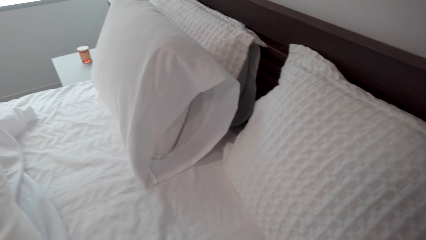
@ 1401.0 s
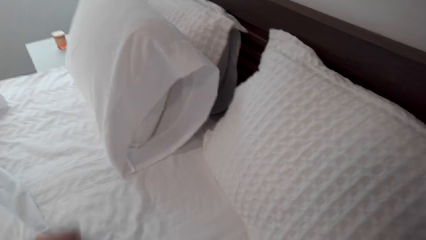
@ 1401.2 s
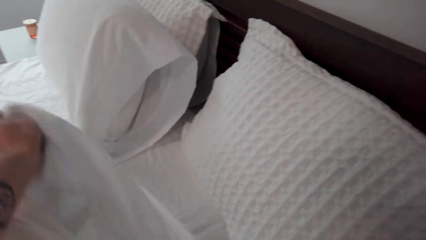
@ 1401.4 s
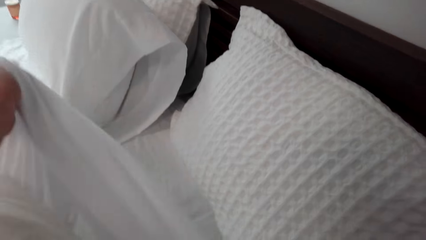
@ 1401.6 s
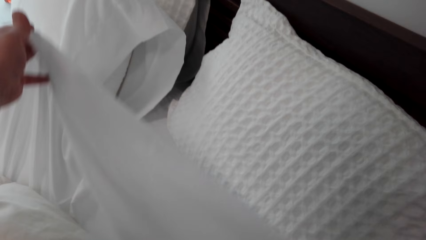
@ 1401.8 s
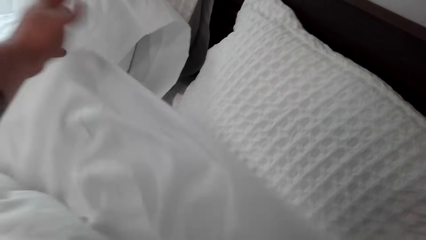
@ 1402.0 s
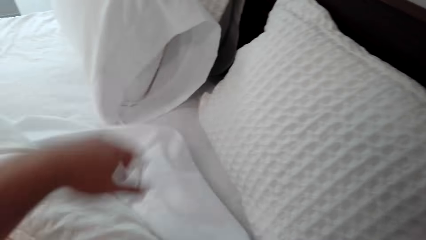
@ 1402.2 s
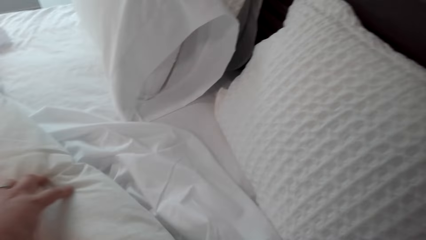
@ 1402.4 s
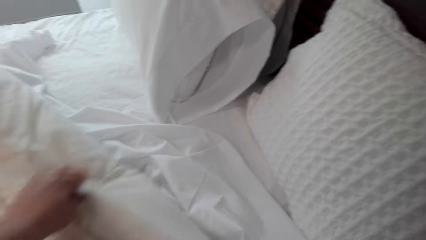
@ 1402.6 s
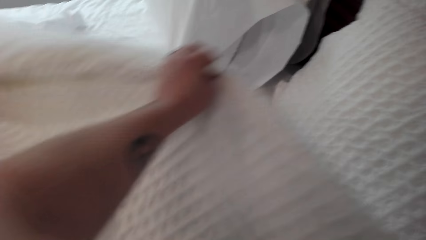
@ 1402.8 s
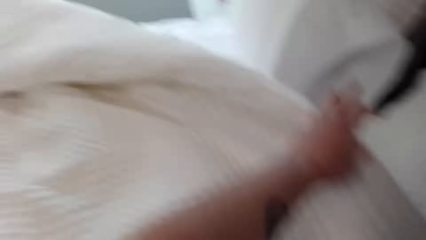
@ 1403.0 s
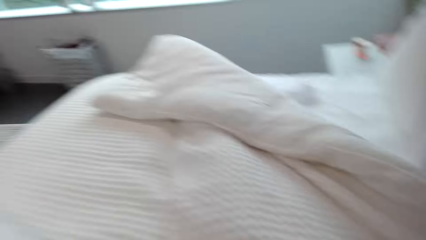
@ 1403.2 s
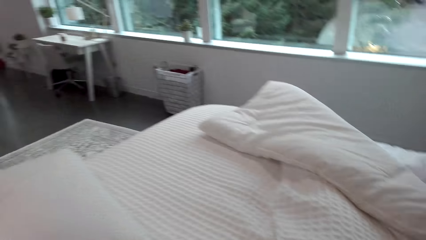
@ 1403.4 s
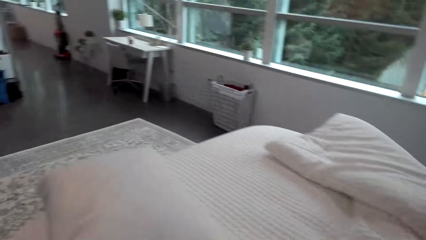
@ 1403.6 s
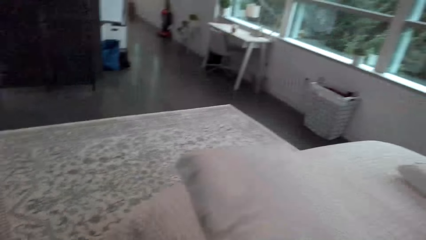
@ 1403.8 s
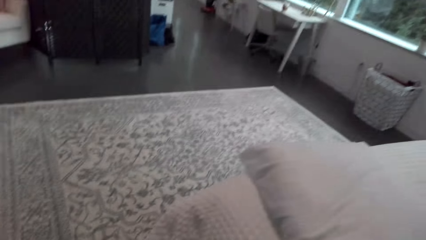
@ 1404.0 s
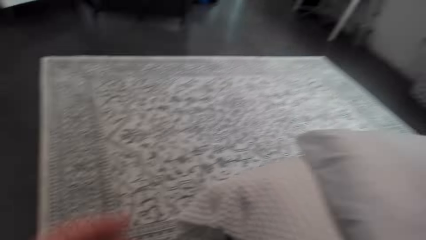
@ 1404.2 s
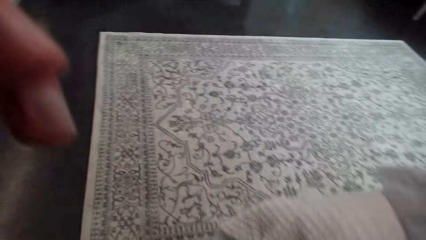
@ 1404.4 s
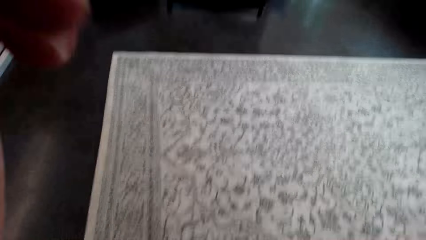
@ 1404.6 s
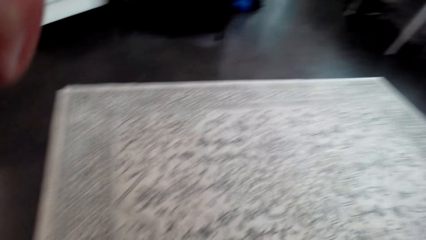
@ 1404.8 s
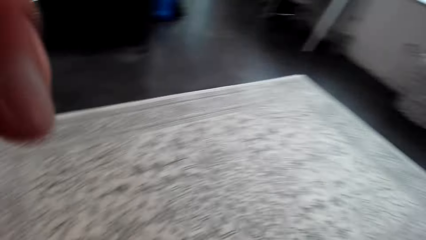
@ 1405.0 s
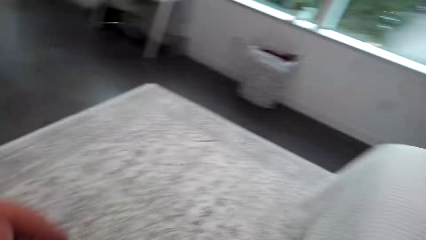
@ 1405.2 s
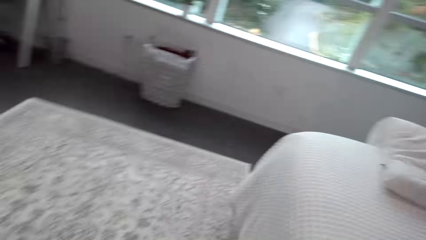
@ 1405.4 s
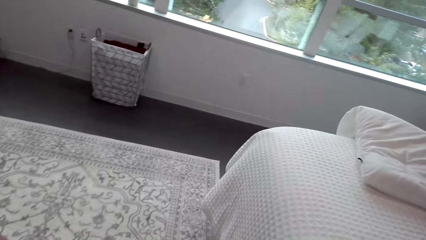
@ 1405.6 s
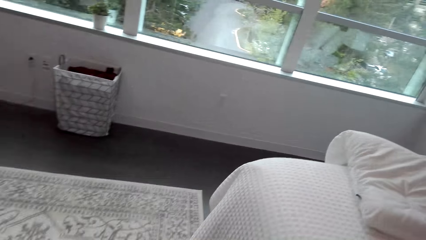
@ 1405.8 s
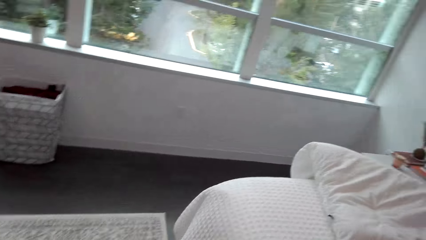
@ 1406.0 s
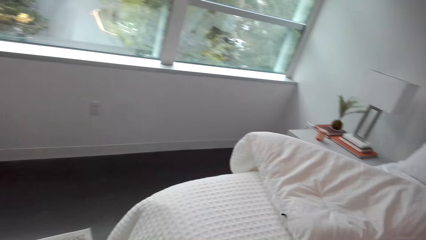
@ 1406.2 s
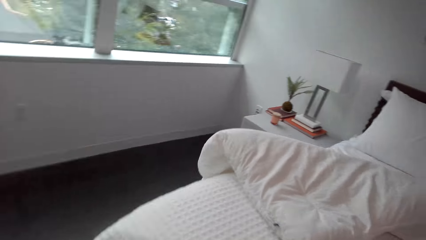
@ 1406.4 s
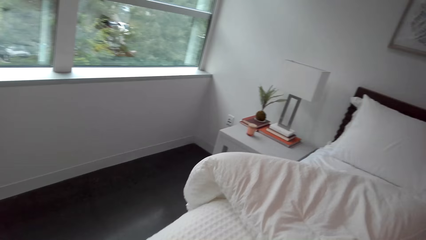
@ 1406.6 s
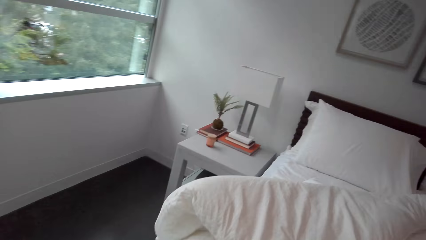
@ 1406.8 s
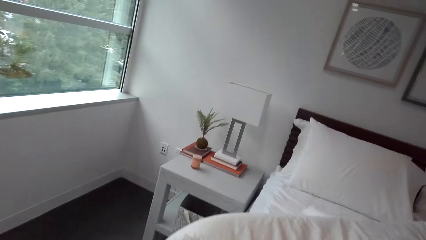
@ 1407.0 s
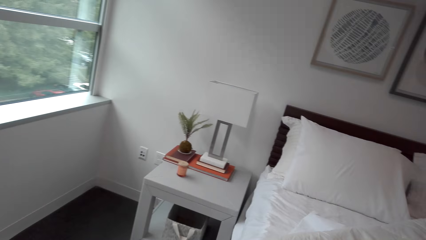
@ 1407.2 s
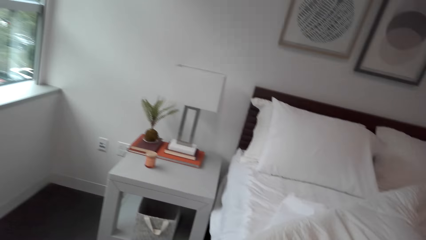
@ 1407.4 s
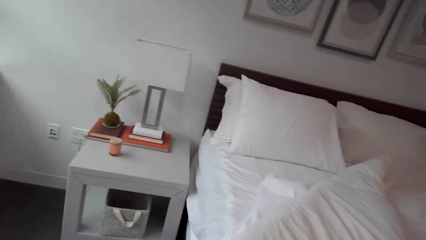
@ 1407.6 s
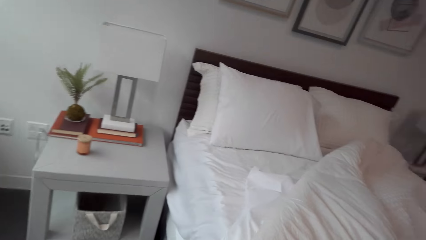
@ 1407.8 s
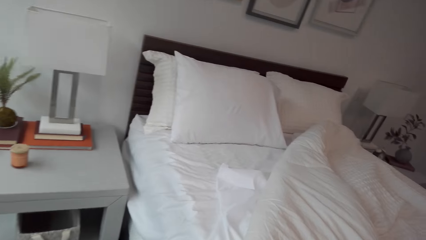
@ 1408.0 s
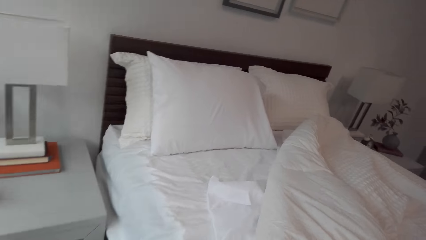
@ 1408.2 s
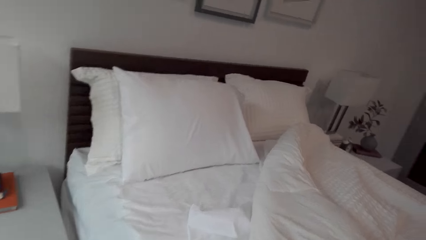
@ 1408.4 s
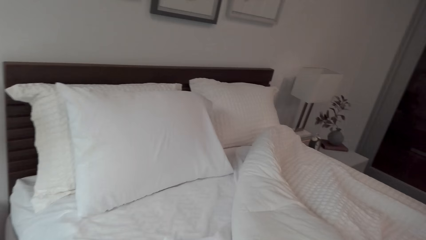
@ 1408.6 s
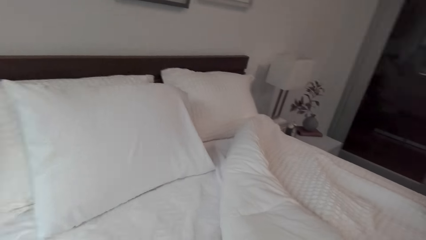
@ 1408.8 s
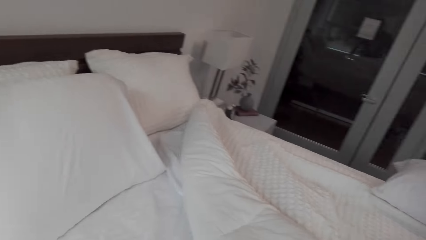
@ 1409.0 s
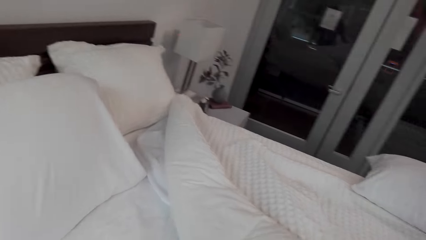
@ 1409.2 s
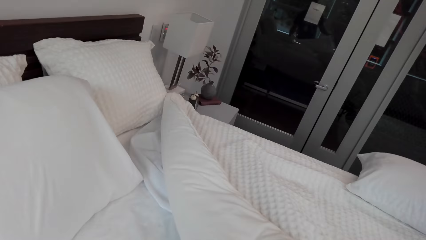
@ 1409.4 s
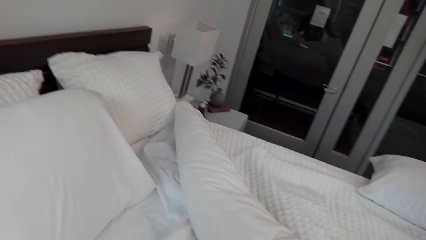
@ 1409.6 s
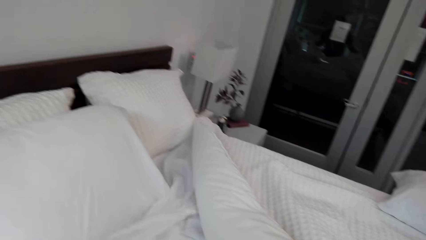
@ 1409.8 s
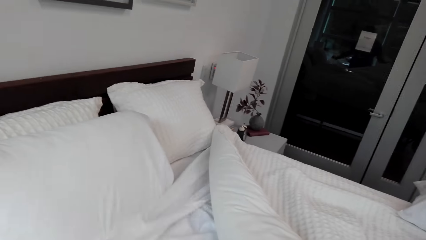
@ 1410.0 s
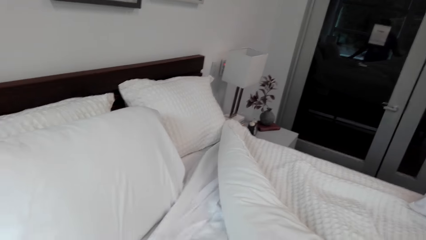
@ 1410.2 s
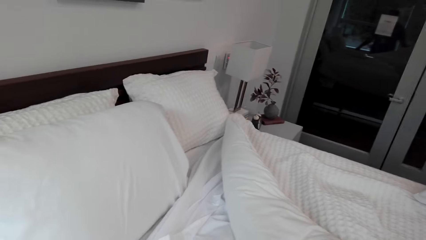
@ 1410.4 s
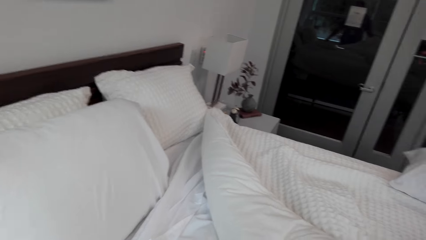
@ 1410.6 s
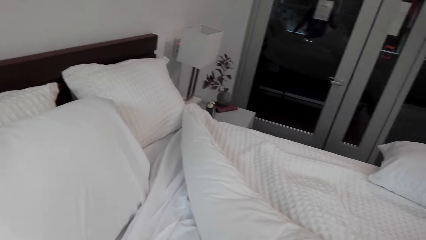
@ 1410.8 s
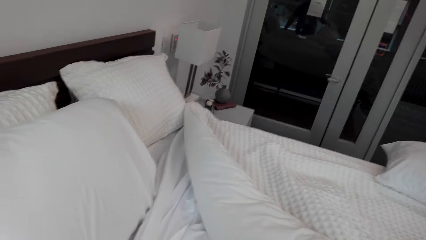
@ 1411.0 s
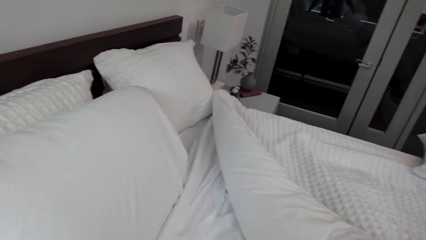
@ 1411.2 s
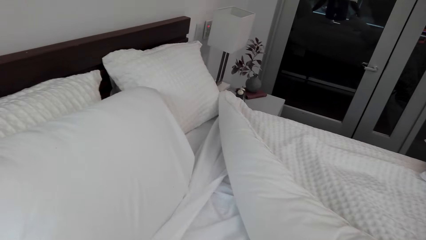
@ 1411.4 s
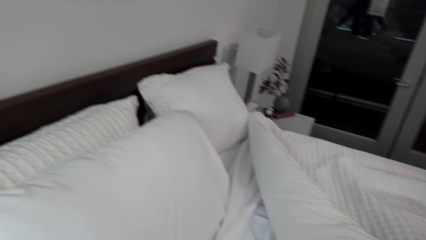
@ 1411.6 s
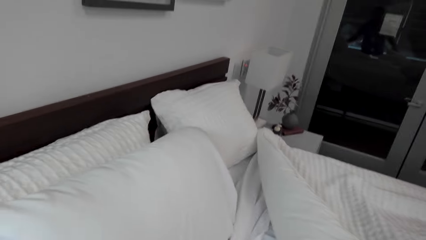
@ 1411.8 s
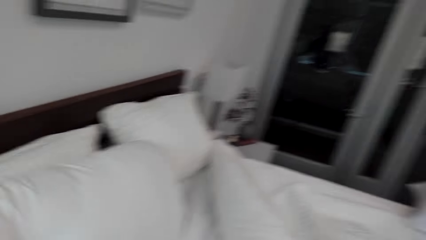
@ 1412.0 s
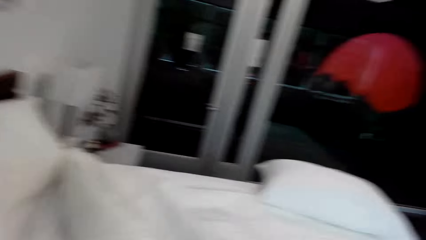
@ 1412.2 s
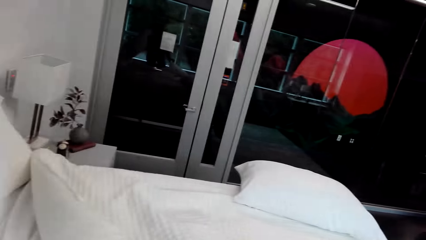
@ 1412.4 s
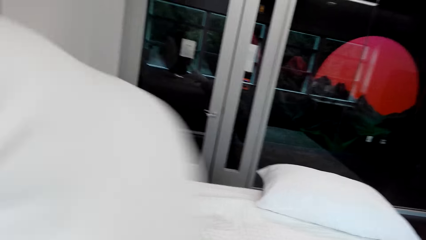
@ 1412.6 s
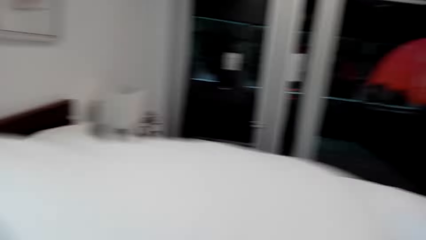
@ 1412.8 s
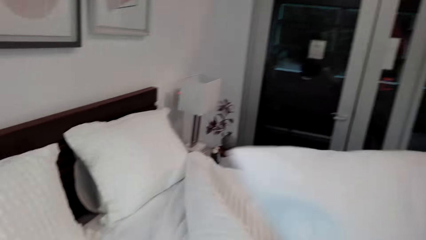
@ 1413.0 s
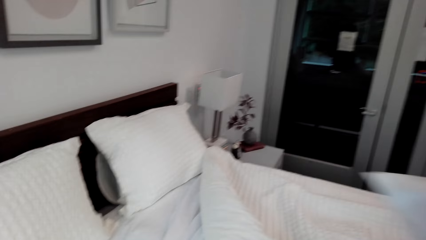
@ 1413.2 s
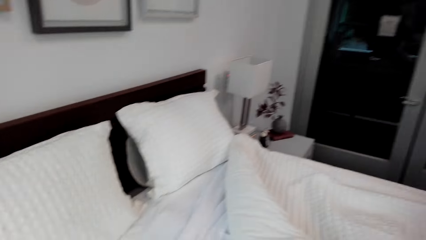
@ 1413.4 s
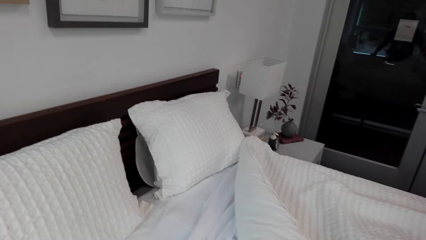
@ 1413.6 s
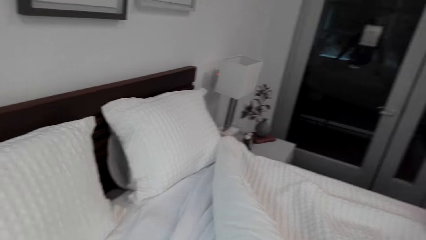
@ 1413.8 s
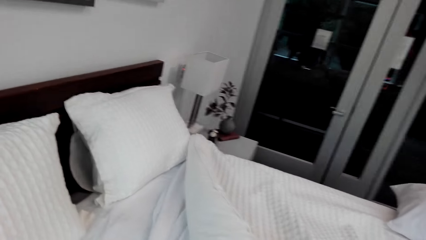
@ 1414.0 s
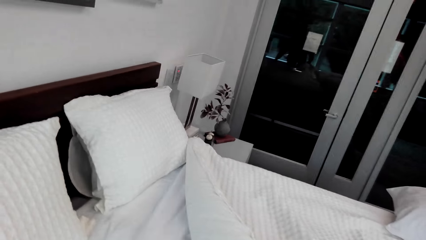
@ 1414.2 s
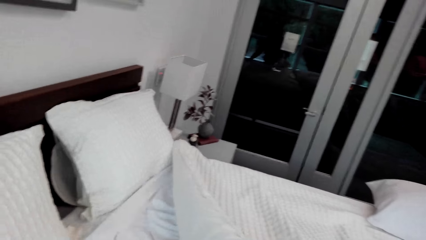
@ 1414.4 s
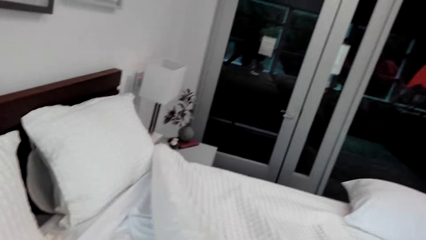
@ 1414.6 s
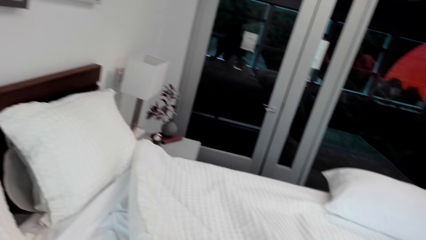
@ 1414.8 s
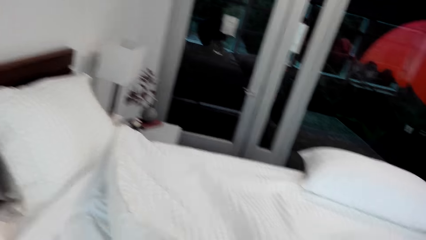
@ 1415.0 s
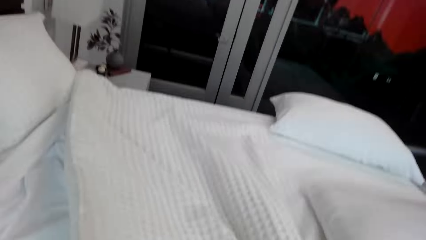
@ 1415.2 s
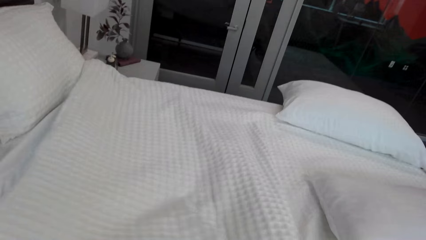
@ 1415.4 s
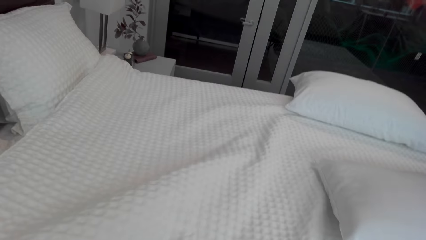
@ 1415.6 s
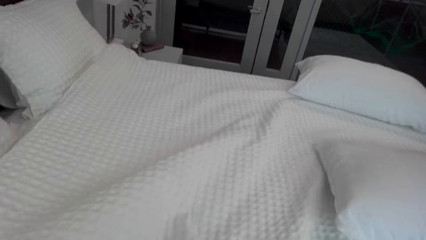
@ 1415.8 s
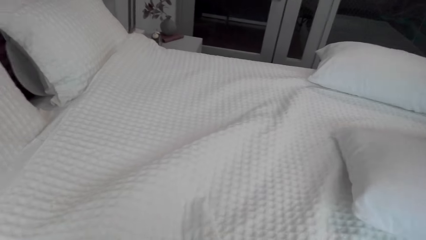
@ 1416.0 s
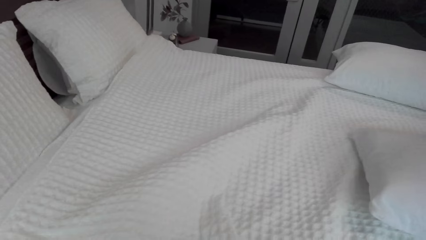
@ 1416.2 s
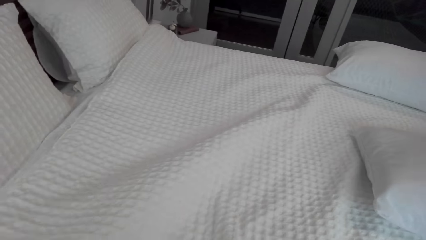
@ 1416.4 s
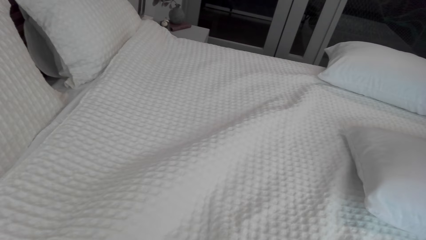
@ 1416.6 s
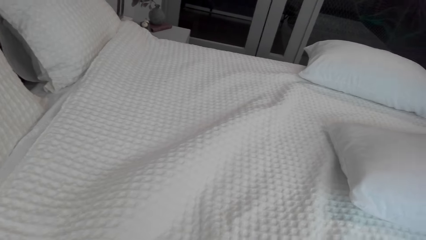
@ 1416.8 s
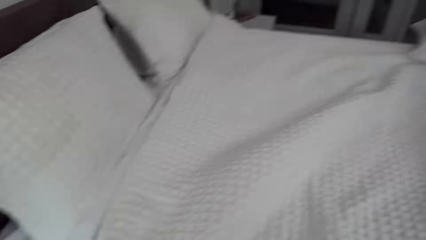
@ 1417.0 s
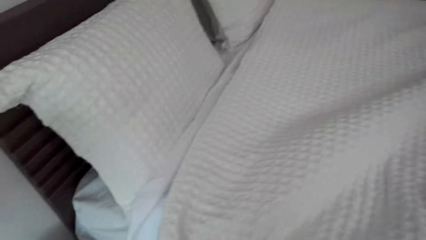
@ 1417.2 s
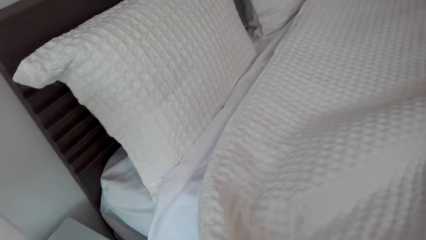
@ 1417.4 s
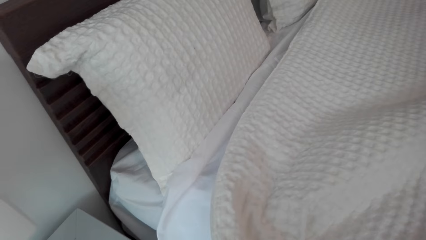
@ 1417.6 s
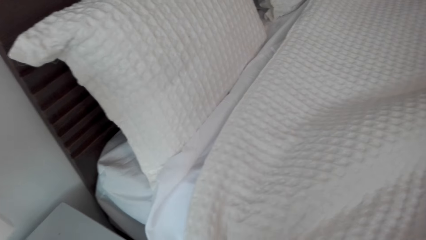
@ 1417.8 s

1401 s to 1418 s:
The camera wearer adjusts the camera on his head on his way round the bed. He walks around. He makes the bed. He spreads the bed. He picks the pillow. He places the pillow on the bed. He spreads the bed.
